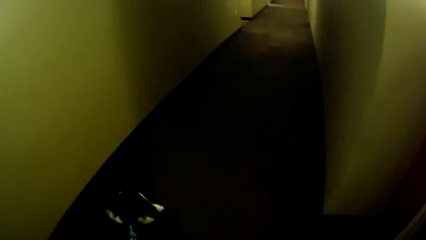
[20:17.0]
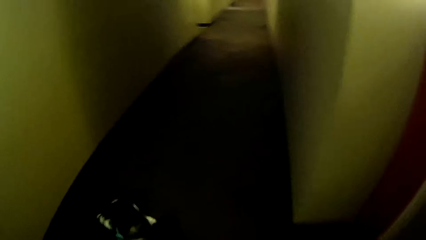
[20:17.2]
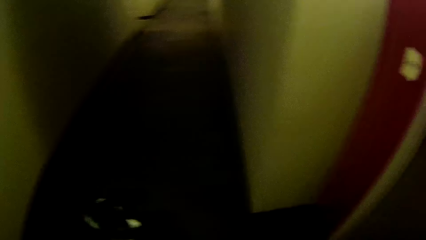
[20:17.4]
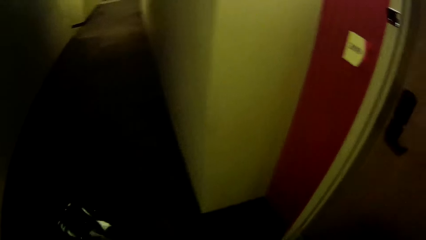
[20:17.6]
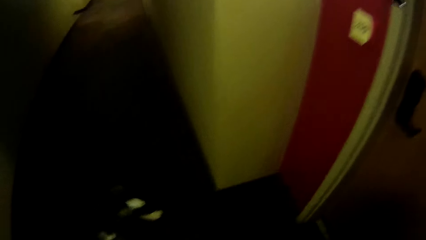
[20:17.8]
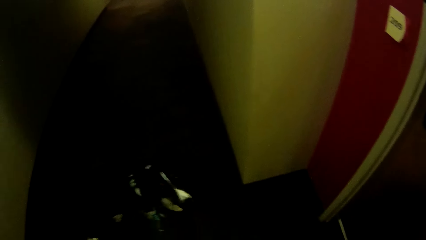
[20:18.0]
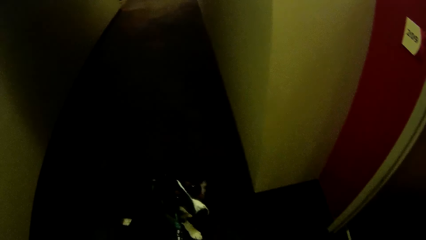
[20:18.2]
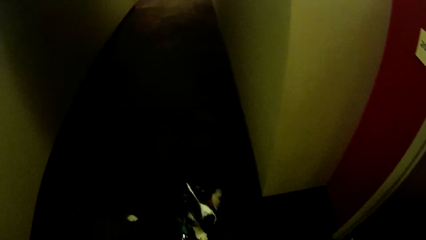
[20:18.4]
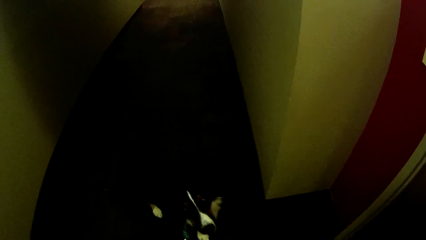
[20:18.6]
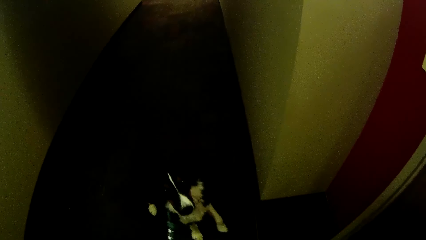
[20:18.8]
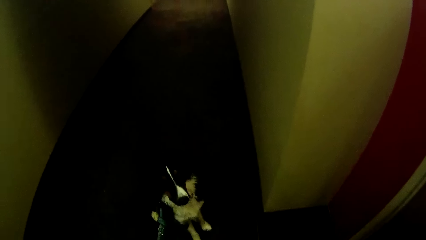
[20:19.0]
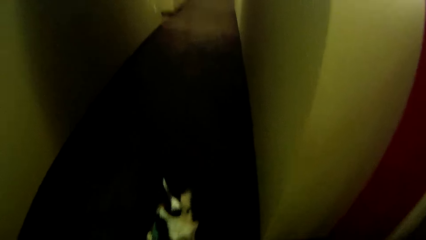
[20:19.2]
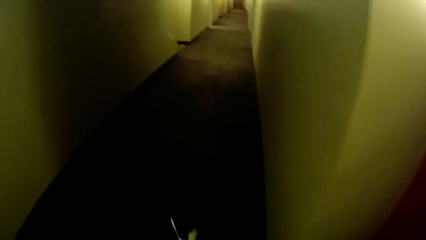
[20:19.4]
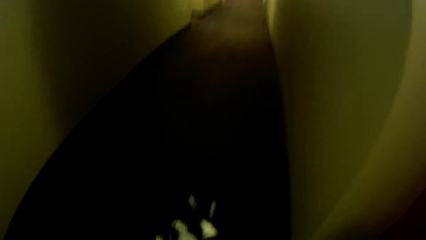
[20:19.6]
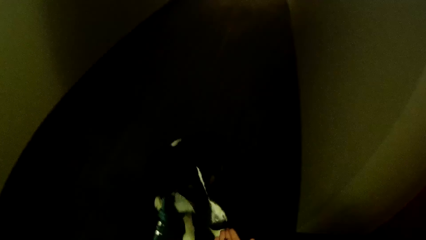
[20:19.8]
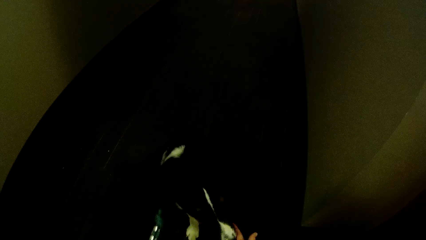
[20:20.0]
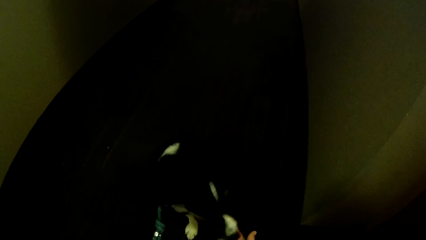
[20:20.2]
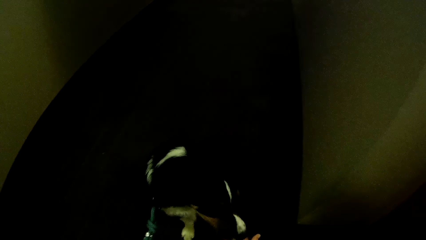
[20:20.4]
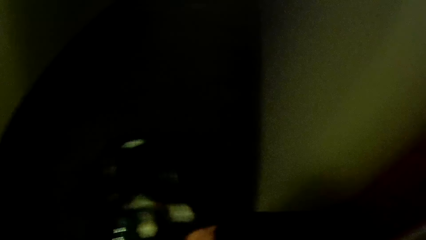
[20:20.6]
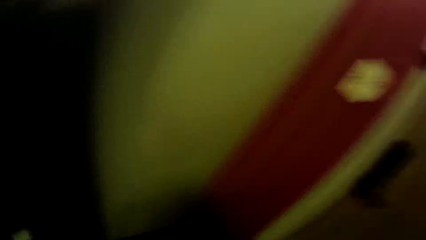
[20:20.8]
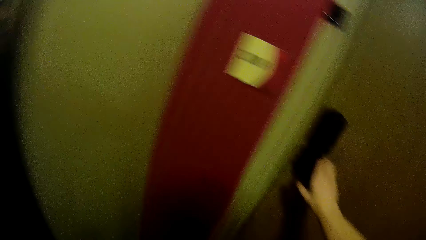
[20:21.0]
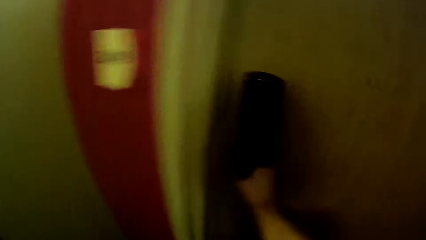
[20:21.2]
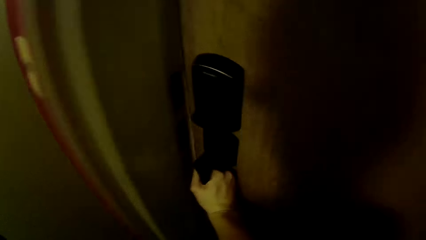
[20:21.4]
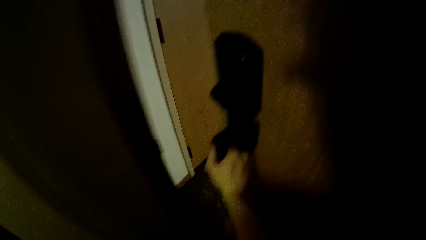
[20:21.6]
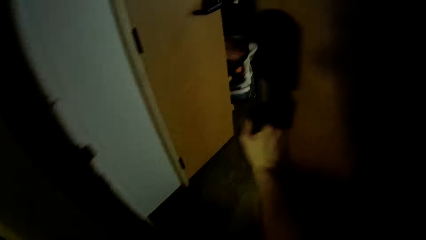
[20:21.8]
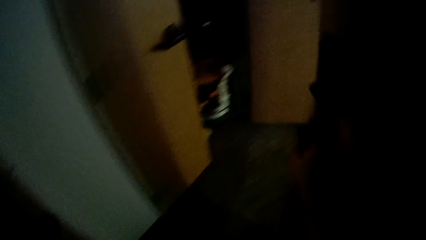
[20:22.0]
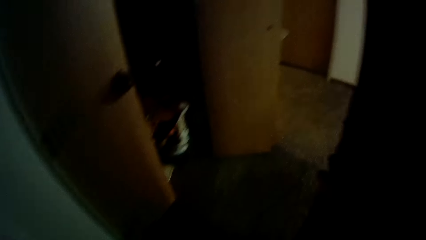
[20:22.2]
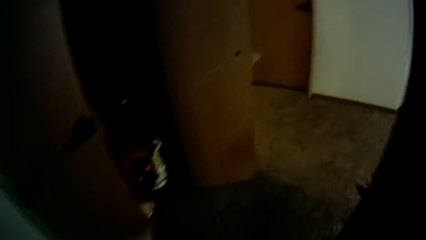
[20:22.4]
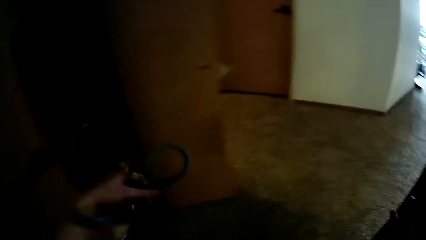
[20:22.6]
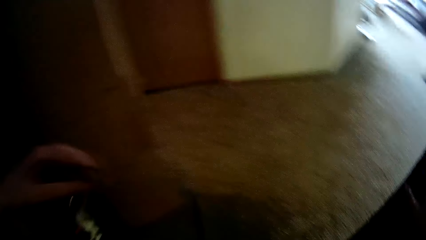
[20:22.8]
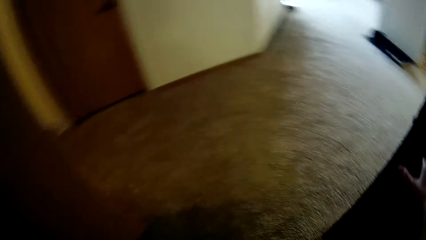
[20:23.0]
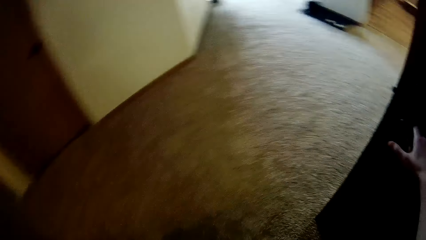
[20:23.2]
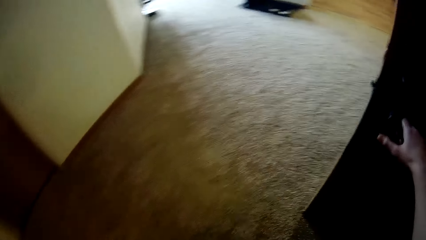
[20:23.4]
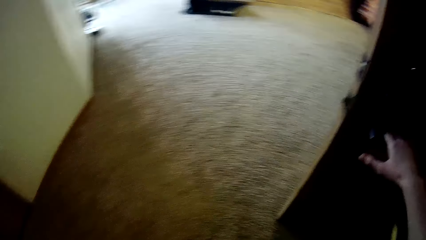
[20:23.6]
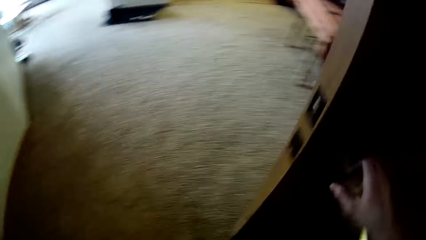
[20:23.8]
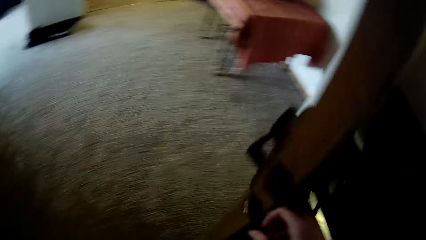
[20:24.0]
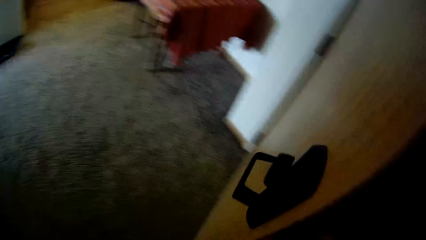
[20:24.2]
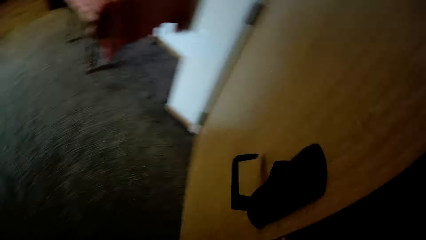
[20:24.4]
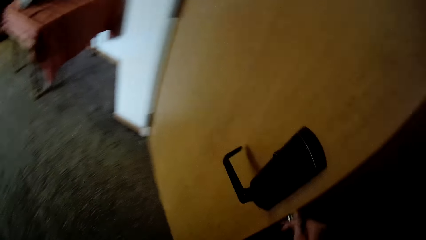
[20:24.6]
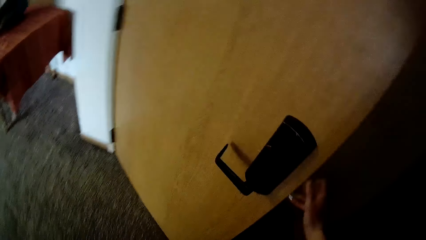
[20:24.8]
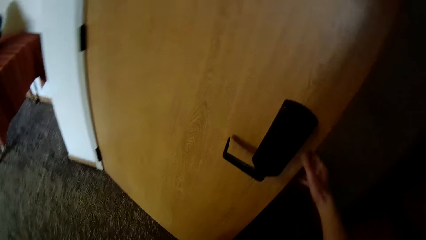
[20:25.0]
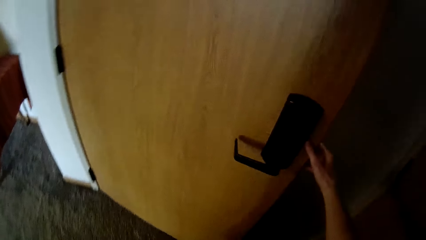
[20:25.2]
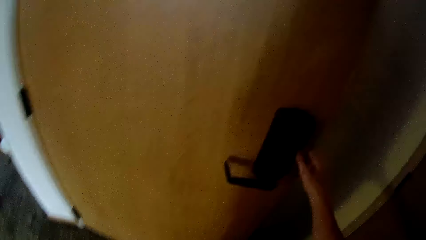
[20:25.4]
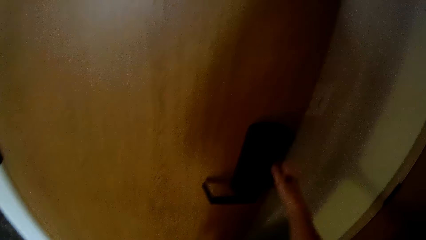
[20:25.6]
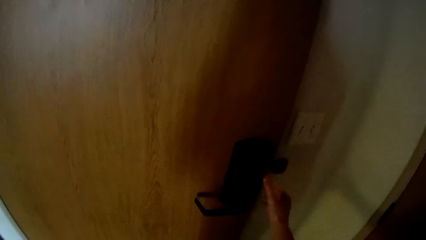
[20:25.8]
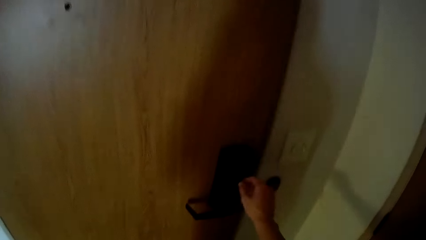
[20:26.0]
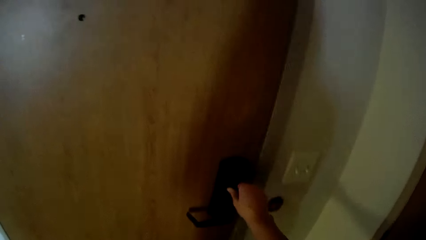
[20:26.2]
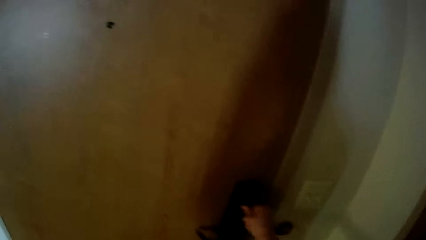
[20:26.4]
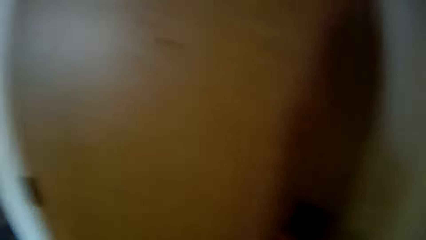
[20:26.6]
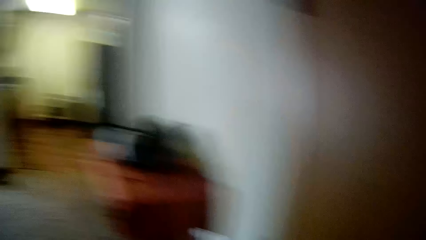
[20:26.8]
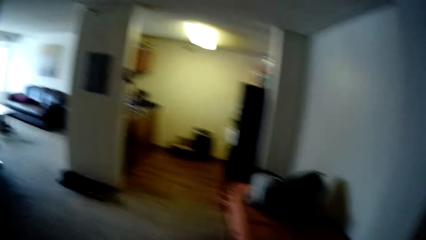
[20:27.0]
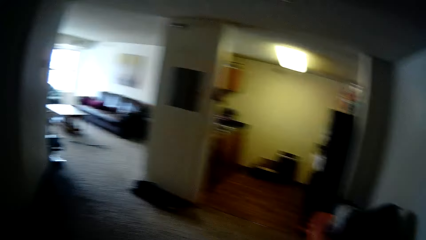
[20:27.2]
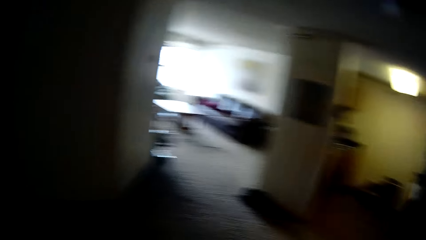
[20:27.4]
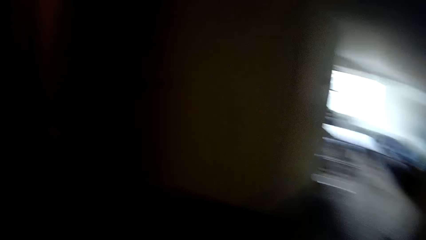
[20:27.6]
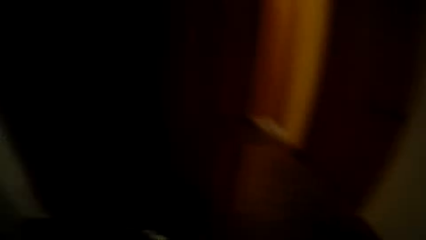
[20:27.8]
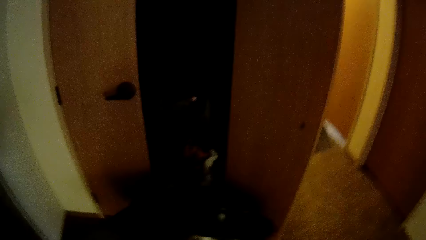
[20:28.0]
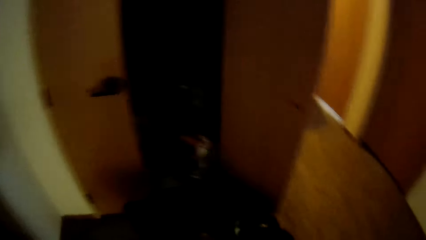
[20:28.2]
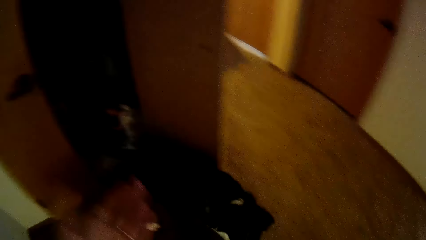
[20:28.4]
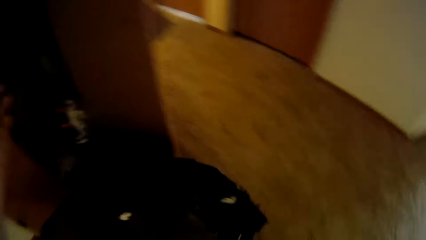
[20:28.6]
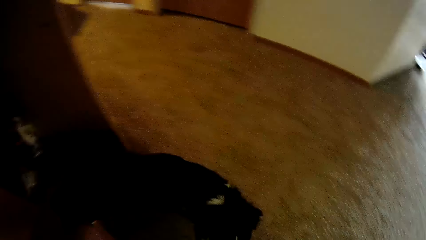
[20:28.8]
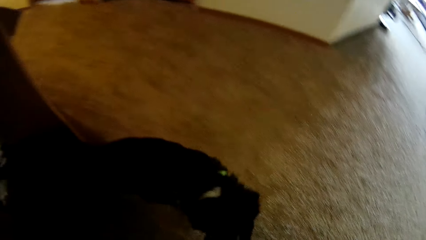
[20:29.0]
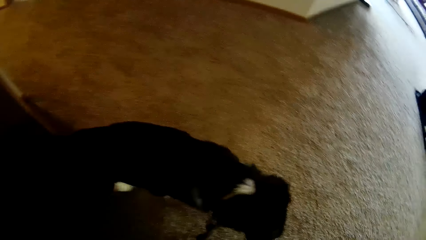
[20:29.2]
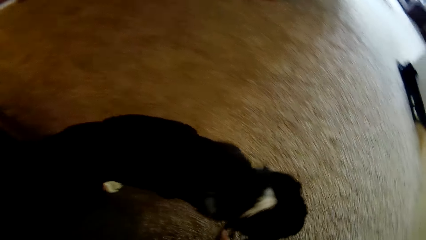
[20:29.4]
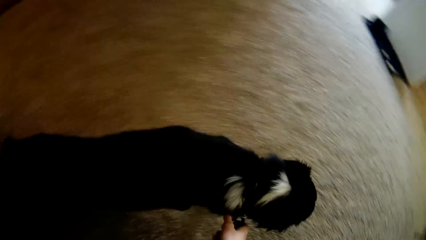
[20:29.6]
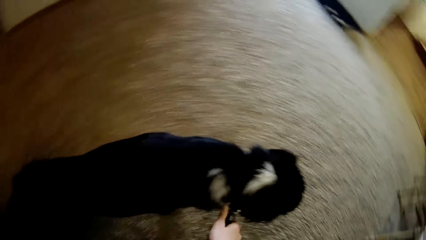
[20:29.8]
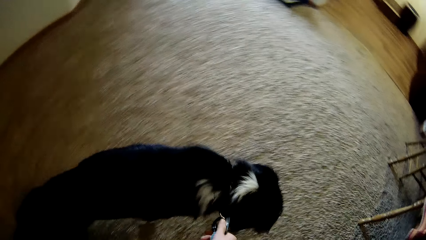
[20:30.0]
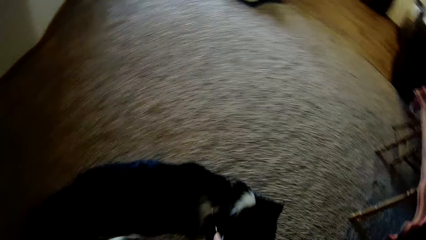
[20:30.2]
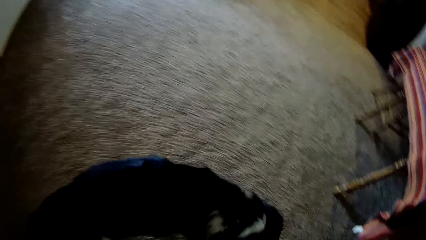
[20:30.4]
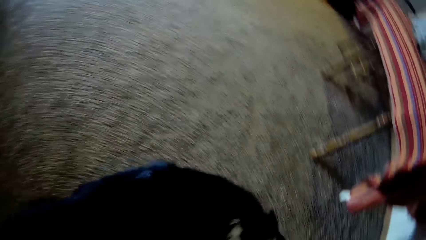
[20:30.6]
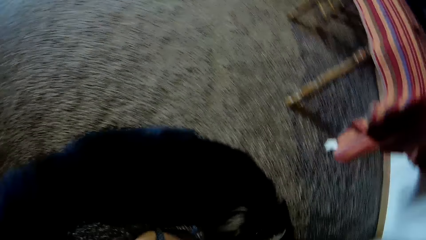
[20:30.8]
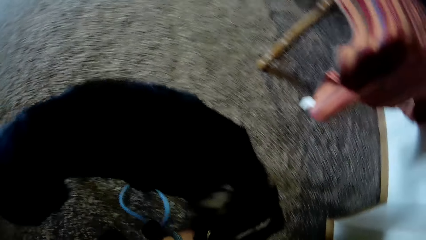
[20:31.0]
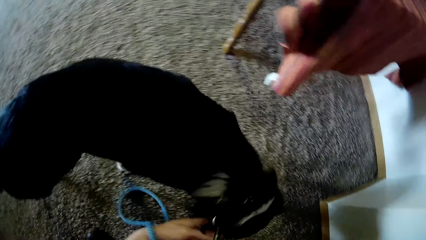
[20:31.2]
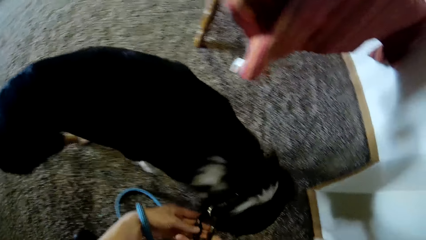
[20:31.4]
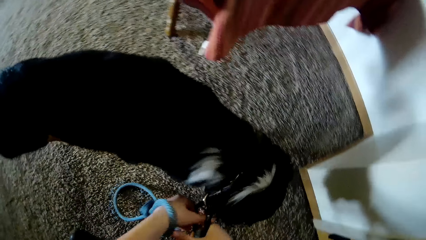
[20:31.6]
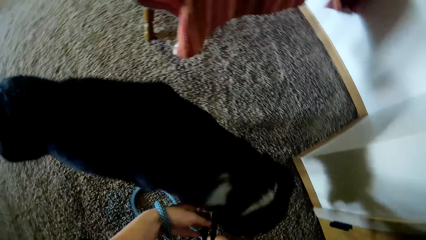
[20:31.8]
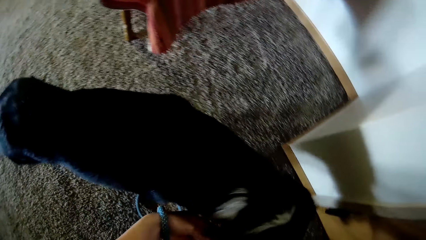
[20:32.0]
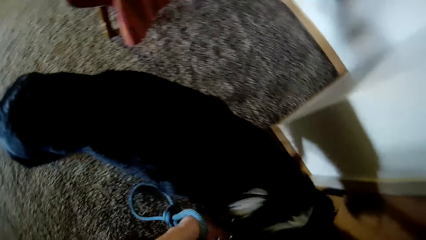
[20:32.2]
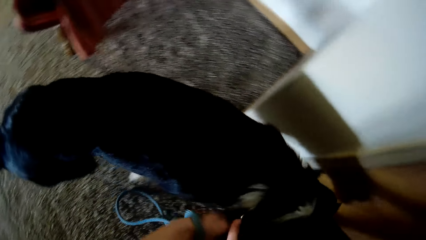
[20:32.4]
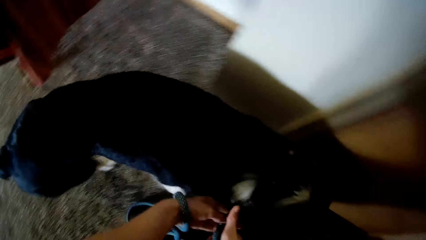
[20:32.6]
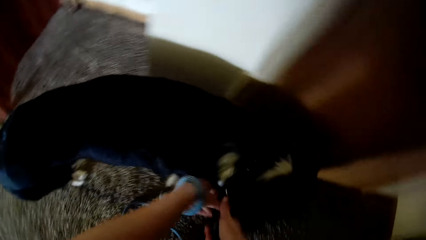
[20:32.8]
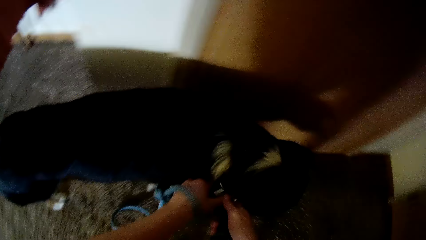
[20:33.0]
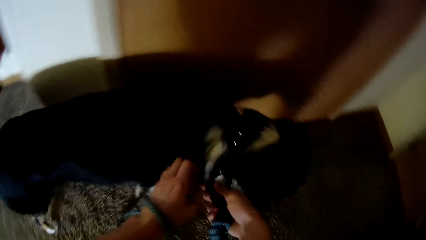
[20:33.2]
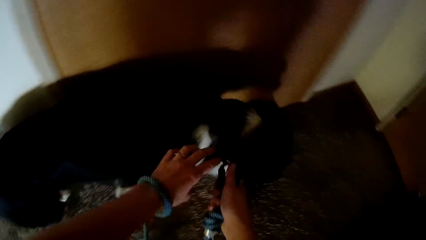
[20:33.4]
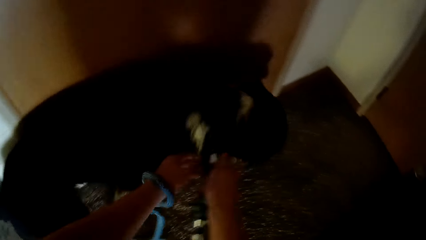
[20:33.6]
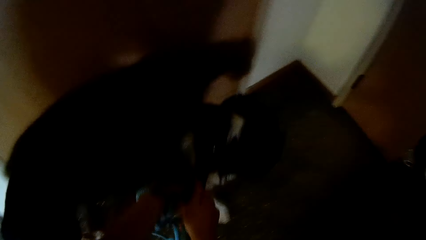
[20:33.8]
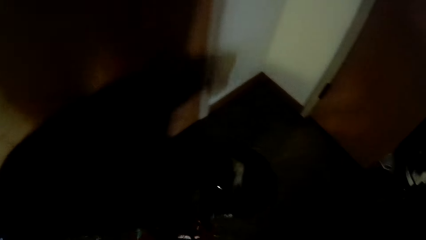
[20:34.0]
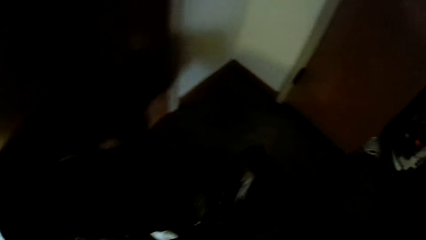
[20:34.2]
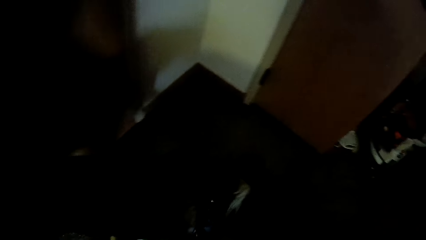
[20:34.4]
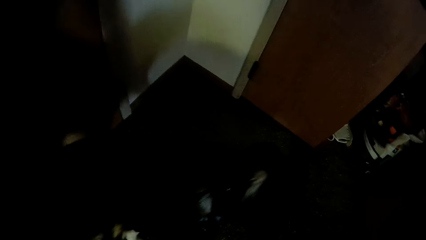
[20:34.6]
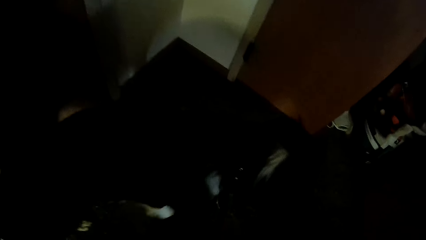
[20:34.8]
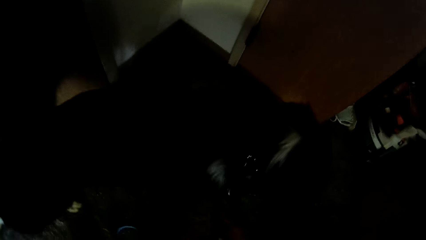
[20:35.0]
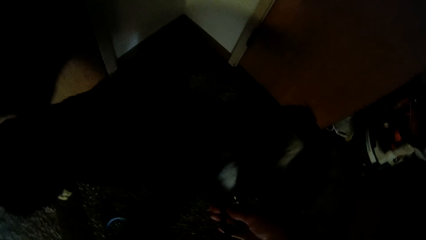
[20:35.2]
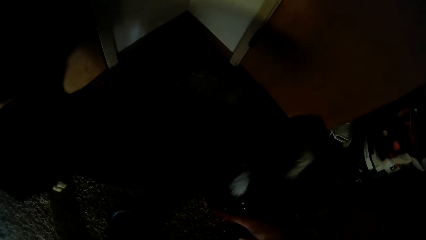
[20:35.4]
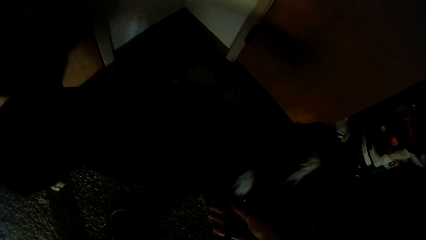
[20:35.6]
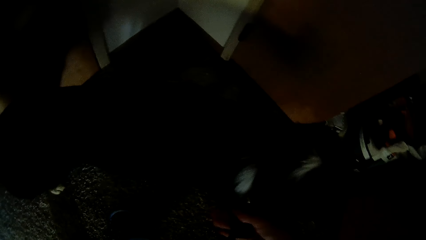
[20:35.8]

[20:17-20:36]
The black dog licks the right hand of the camera wearer. The camera wearer opens an apartment door with her right hand. She walks into the apartment. She closes the apartment door with her right hand. She locks the apartment door with her right hand. She touches a dog leash with her right hand. She walks around the room. She removes the dog leash with both hands.
